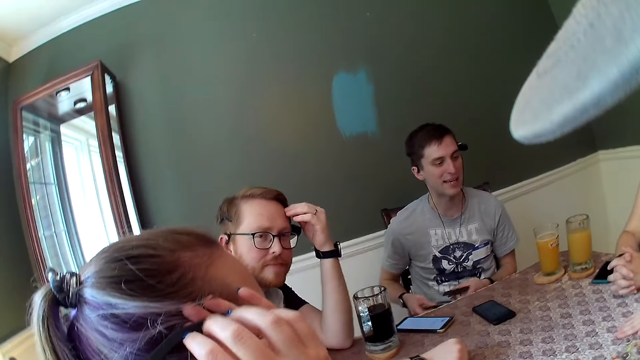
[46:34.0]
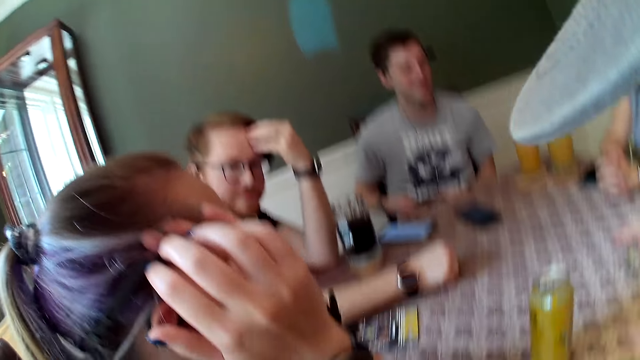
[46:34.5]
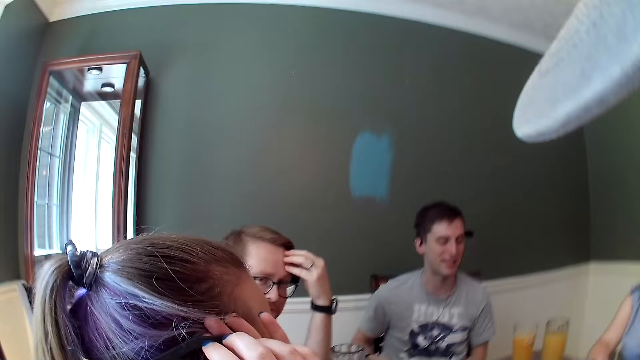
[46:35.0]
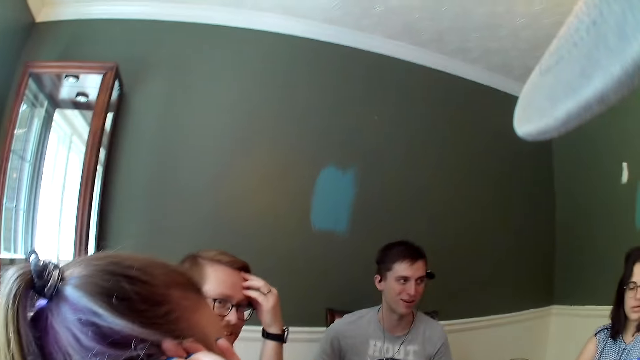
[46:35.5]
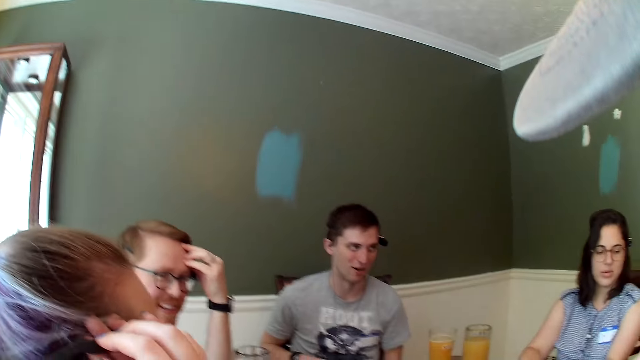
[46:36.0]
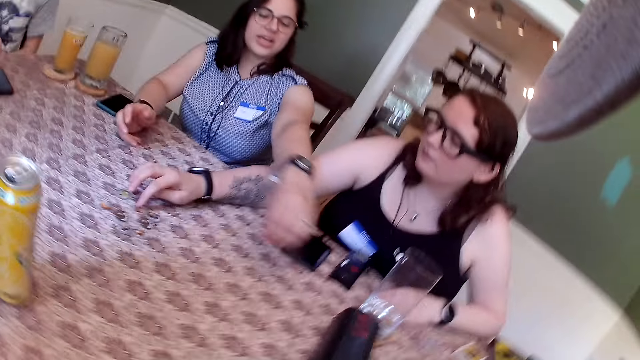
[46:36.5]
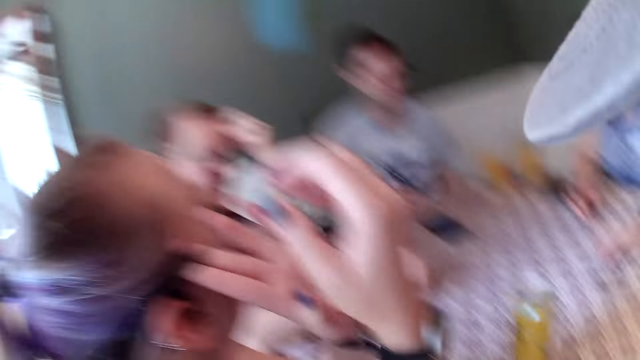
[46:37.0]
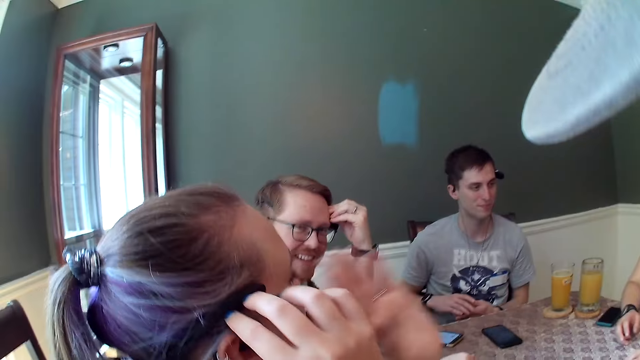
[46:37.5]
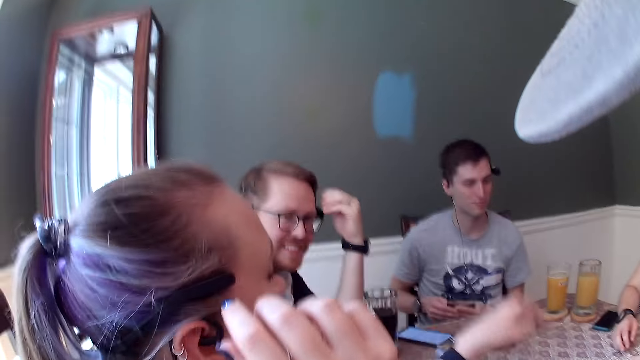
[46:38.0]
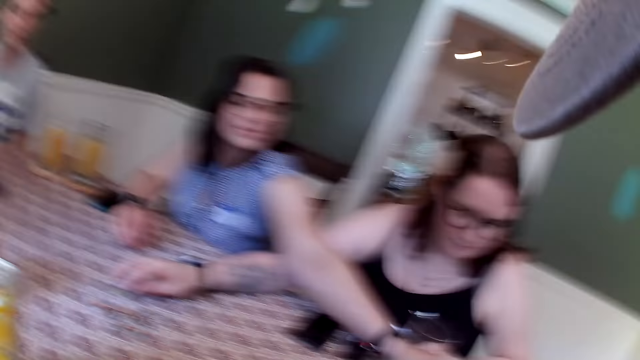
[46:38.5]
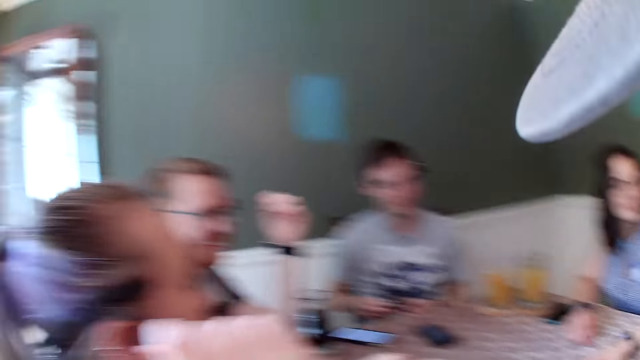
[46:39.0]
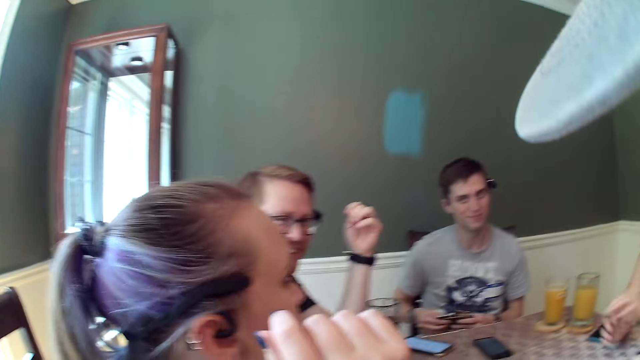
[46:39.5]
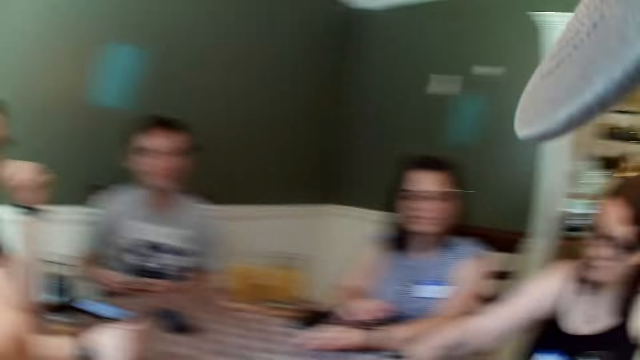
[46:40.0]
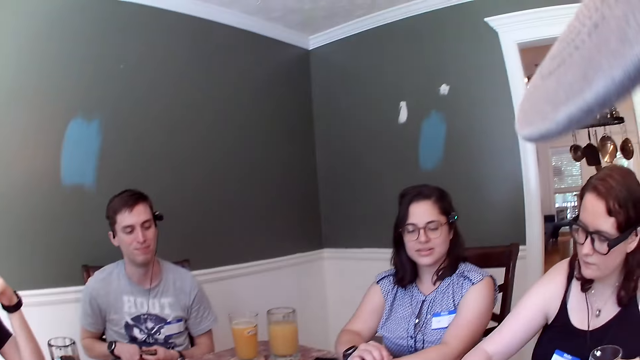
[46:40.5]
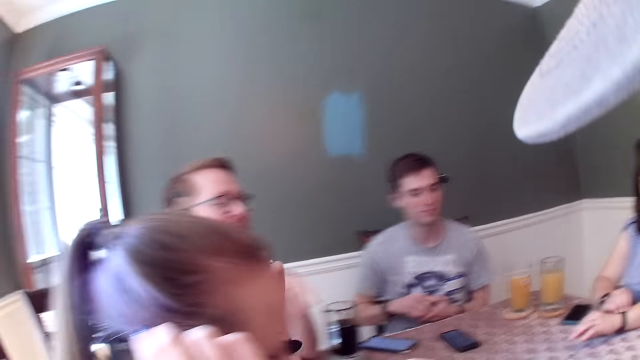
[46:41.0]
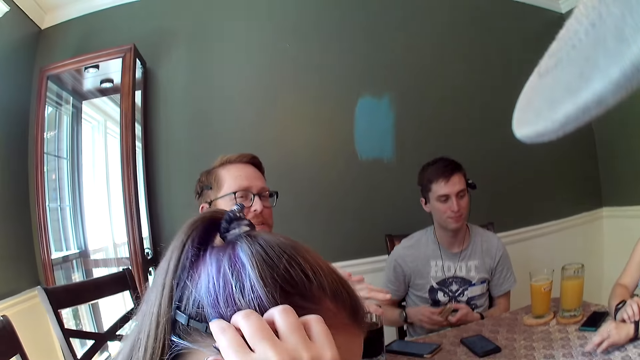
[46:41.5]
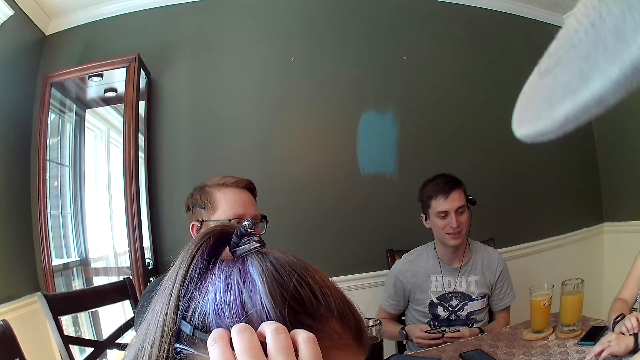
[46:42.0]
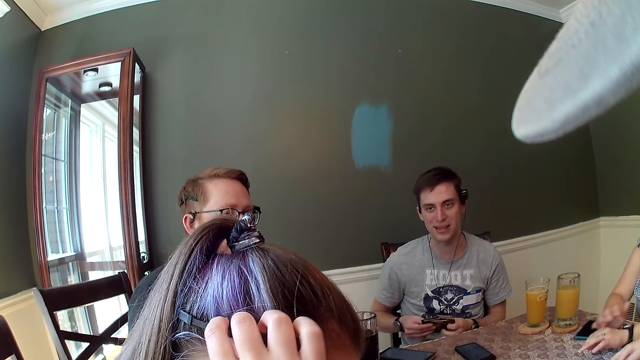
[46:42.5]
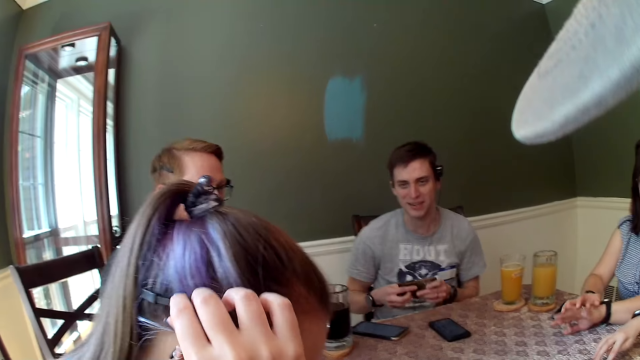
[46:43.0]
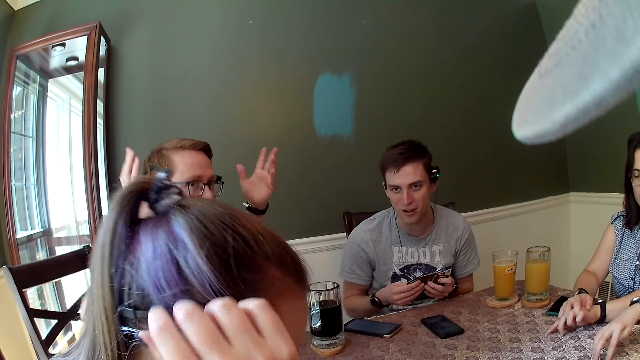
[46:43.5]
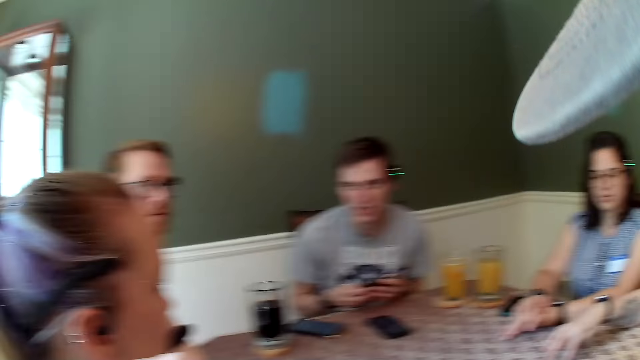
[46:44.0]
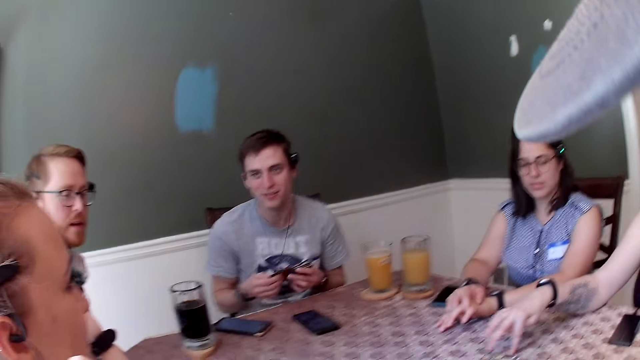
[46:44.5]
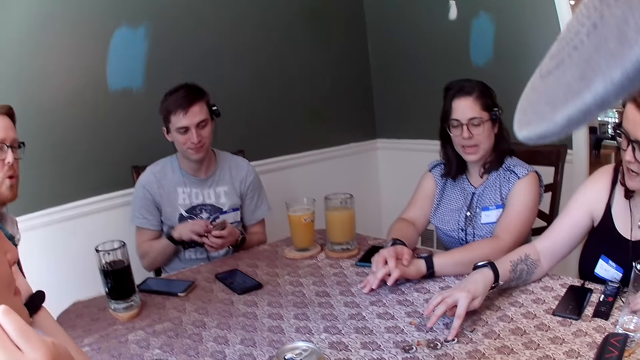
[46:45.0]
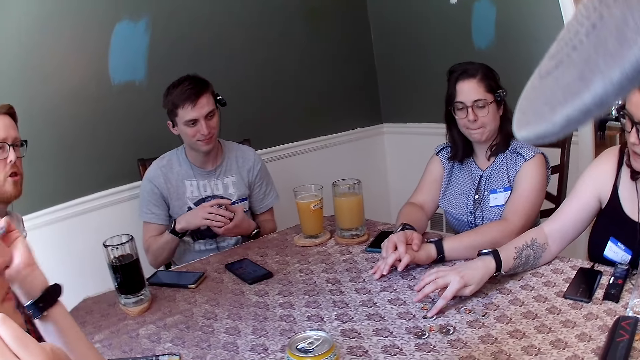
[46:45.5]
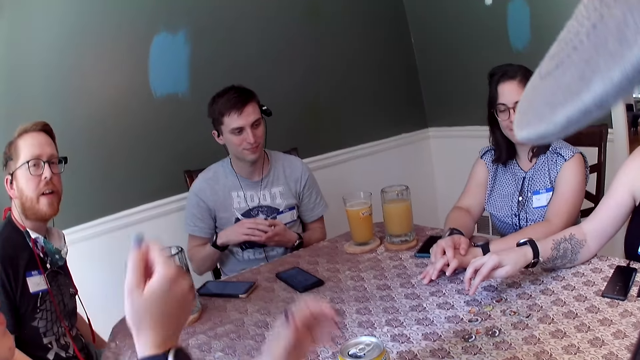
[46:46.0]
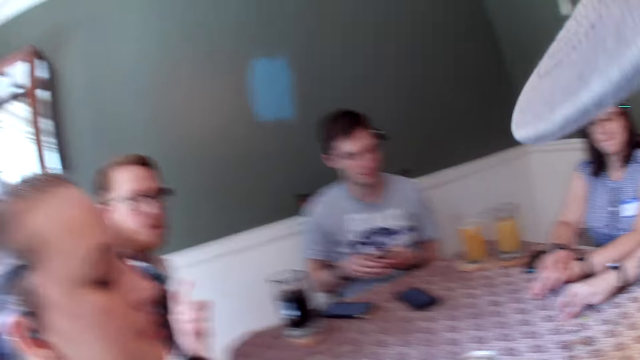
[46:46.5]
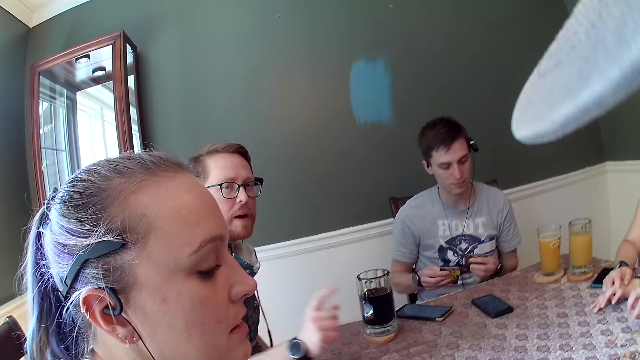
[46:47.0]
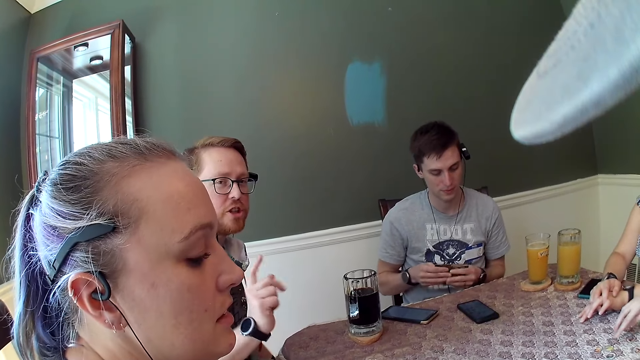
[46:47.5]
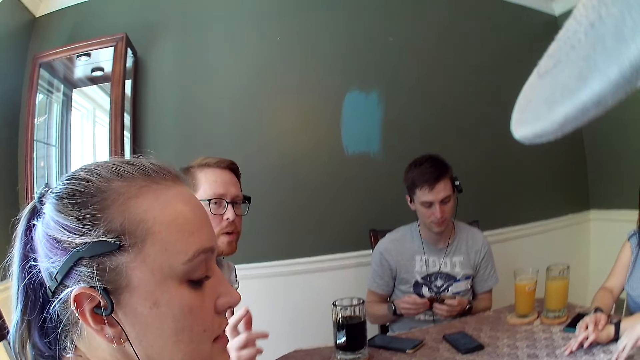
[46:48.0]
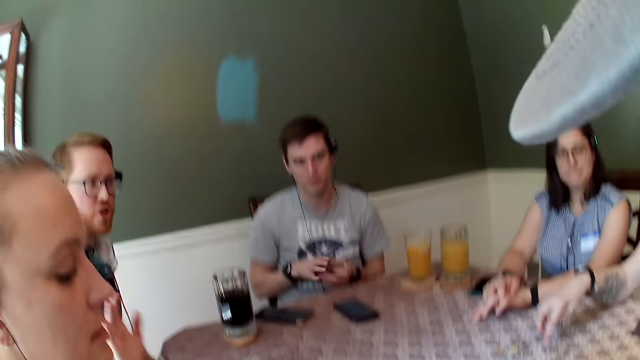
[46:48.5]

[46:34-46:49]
A man touches his forehead with his left hand. A woman places the game chip in her left hand on the dining table. The camera wearer is looking around. The first man converses with the group of people in the dining area. Another man converses with the group of people in the dining area. Another woman picks a soda can on the dining table with her left hand.

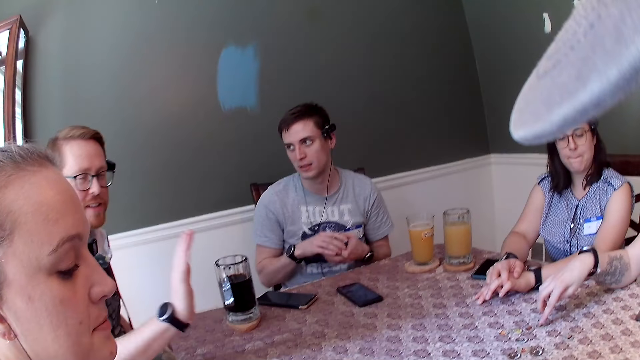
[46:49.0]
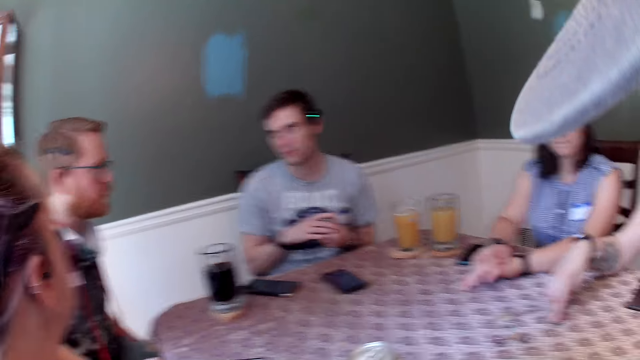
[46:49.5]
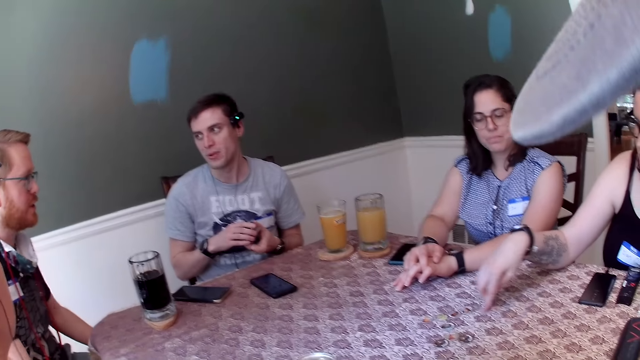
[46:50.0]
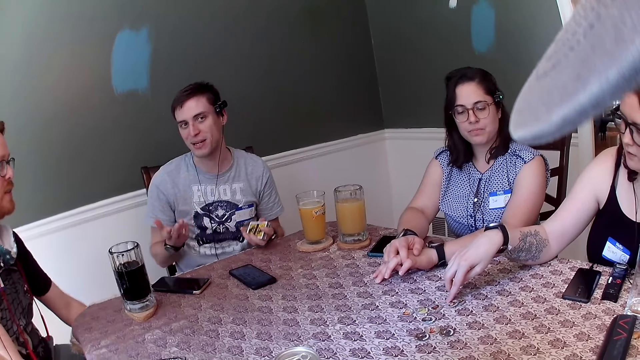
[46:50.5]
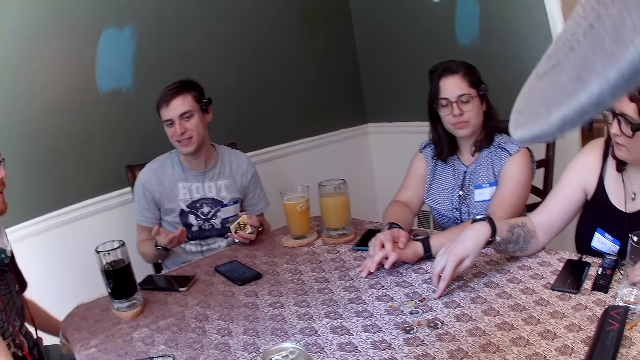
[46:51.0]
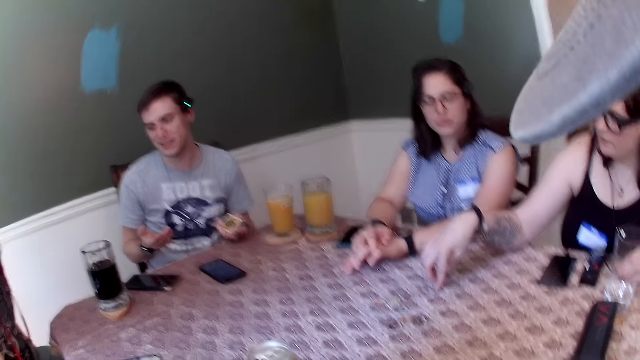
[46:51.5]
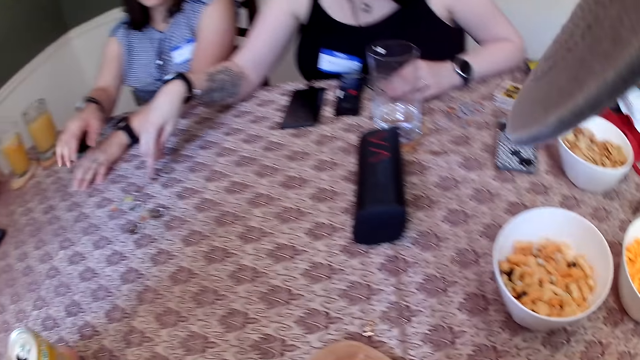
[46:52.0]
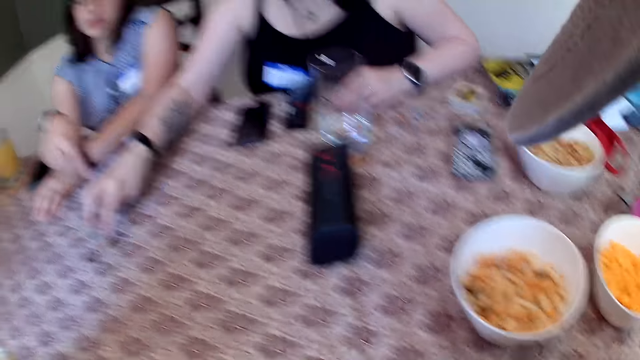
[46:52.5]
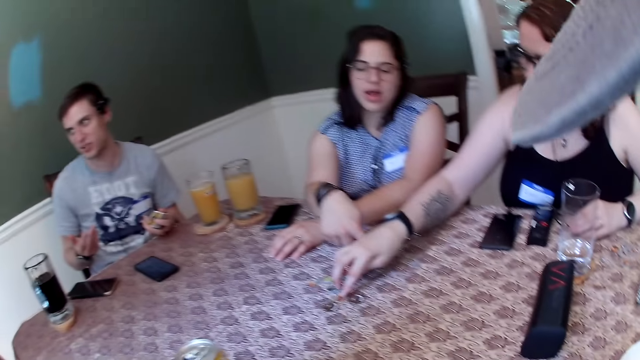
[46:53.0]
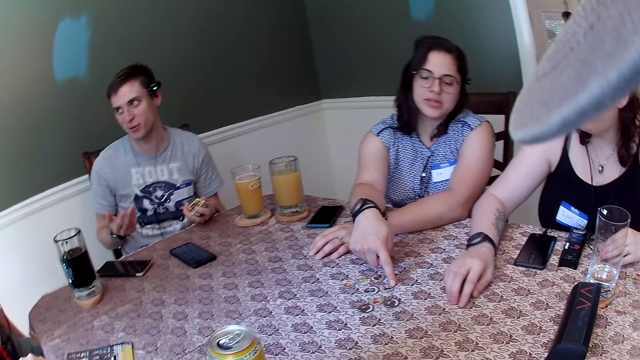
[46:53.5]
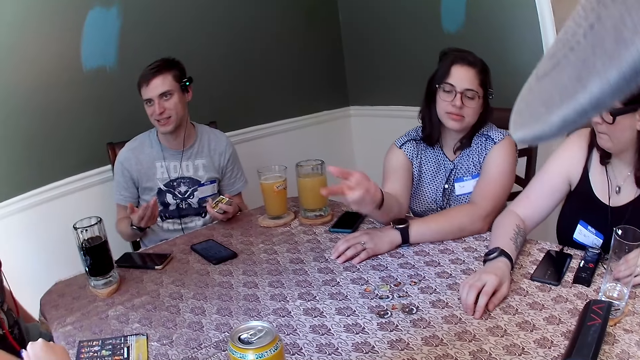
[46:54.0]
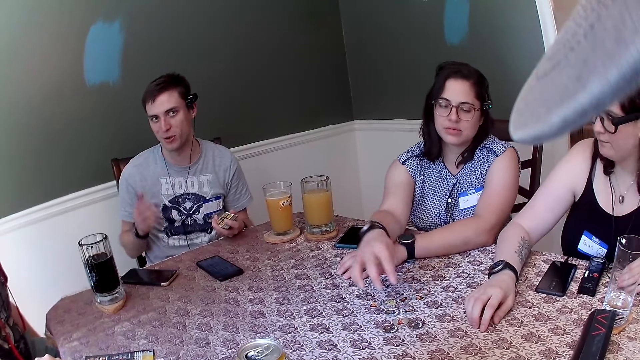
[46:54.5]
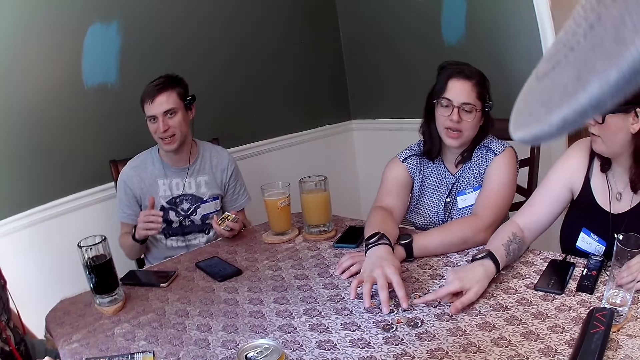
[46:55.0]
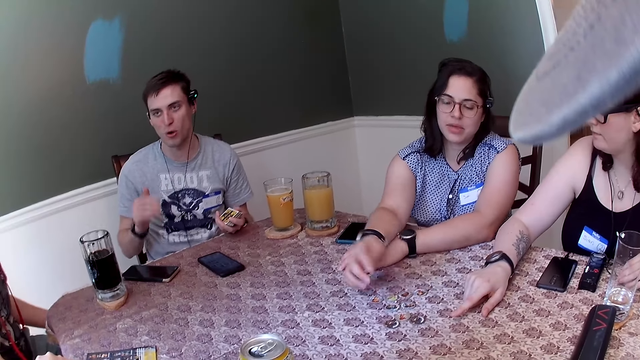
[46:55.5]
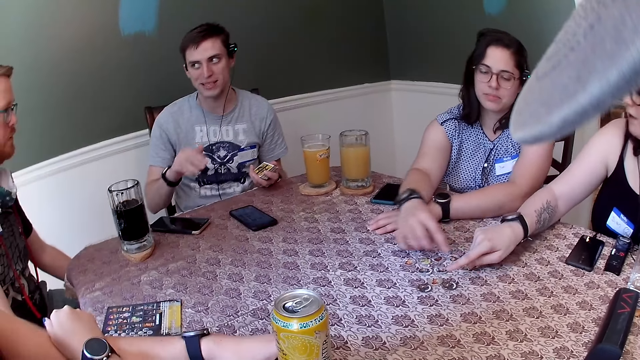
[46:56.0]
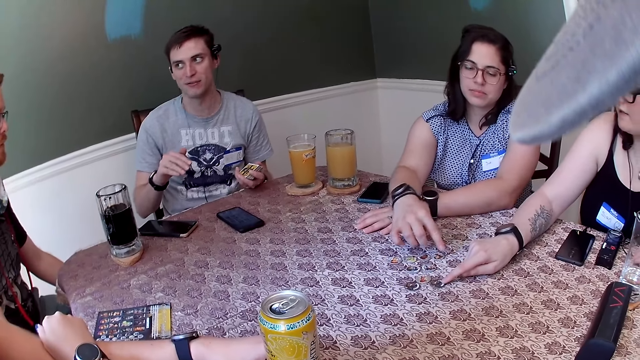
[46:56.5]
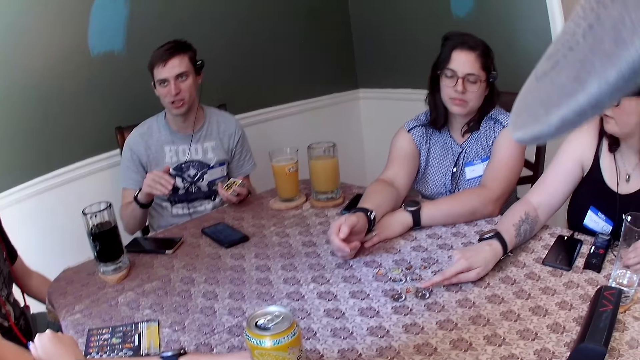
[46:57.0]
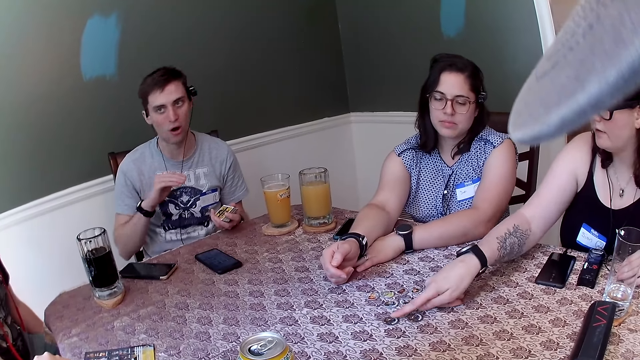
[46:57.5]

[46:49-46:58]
A woman places the soda can in her left hand on the dining table. Two people are pushing the chips. Another woman moves game chips across the dining table with her right hand. A man converses with the group of people in the dining area. The man gesticulates with his right hand.
